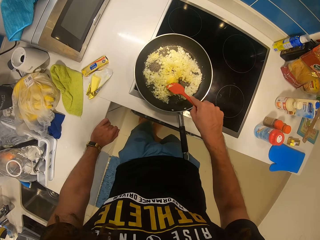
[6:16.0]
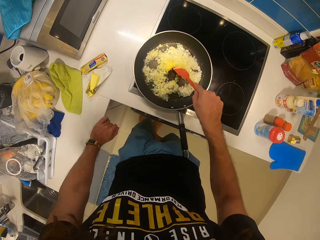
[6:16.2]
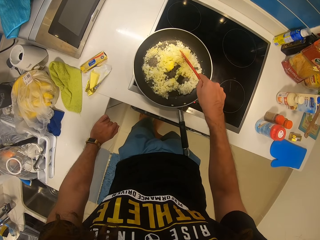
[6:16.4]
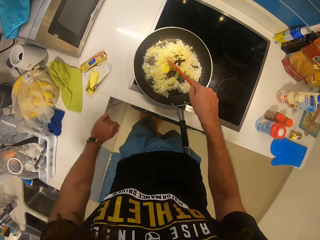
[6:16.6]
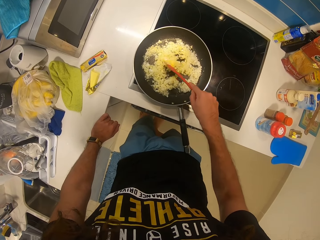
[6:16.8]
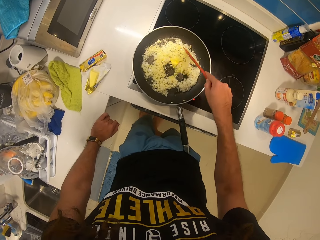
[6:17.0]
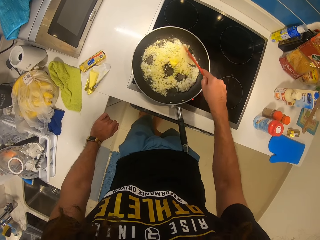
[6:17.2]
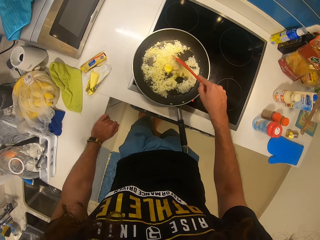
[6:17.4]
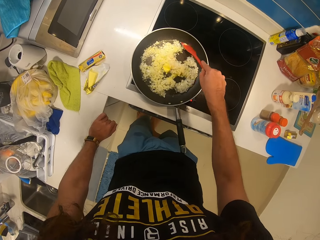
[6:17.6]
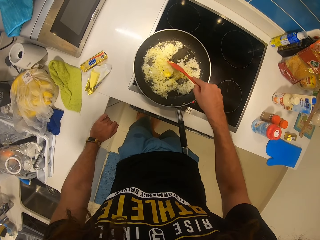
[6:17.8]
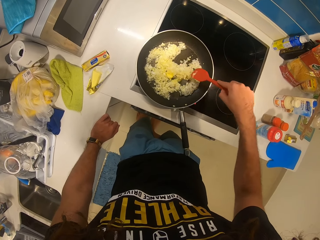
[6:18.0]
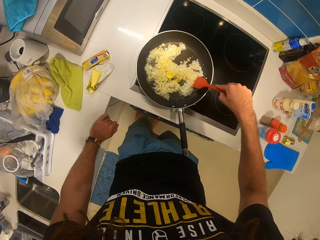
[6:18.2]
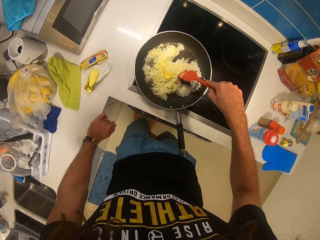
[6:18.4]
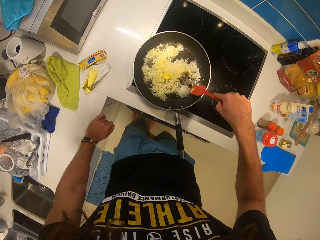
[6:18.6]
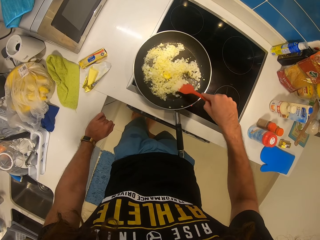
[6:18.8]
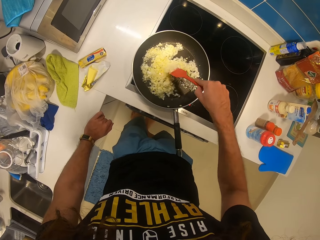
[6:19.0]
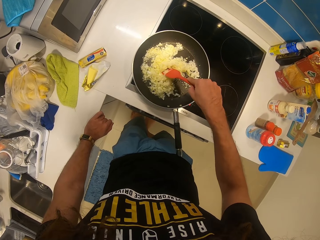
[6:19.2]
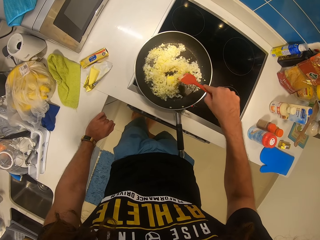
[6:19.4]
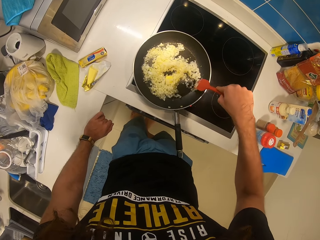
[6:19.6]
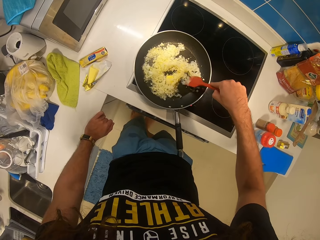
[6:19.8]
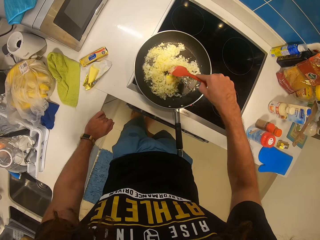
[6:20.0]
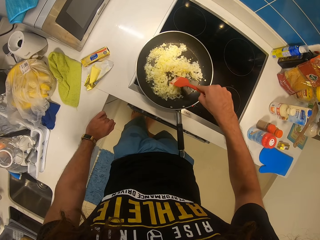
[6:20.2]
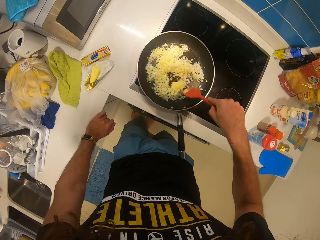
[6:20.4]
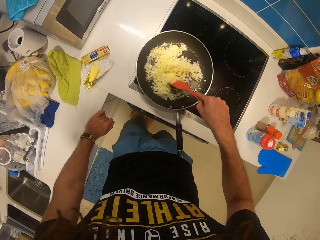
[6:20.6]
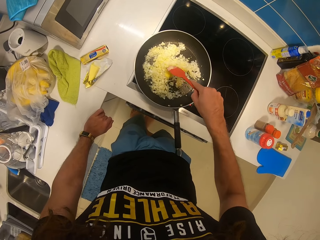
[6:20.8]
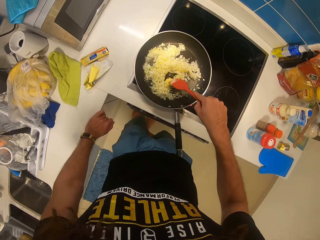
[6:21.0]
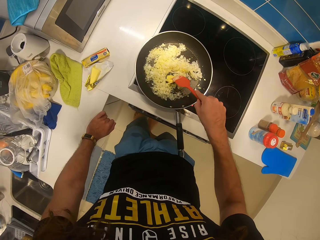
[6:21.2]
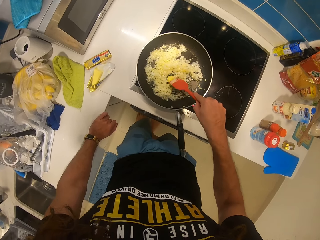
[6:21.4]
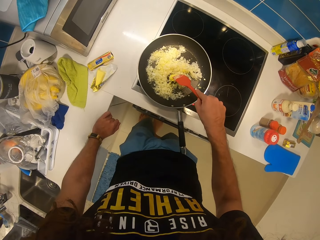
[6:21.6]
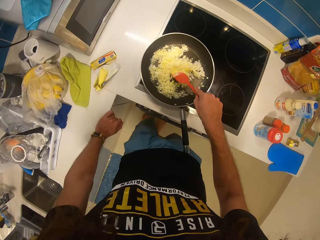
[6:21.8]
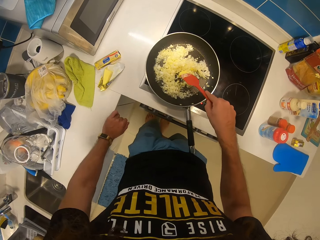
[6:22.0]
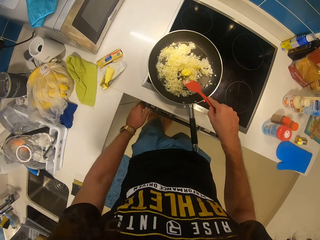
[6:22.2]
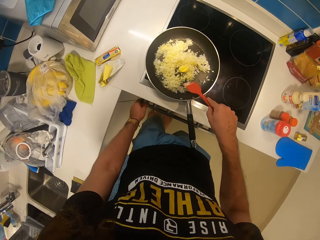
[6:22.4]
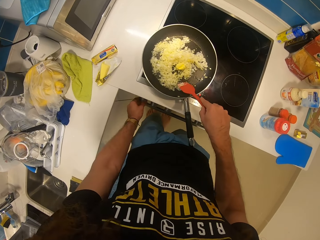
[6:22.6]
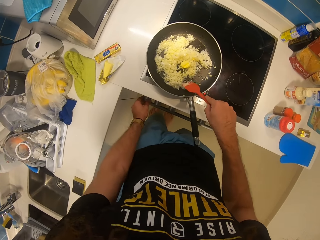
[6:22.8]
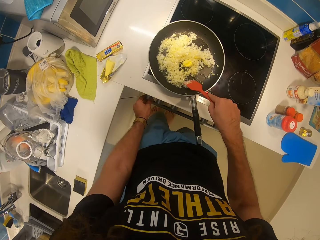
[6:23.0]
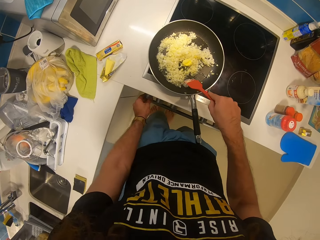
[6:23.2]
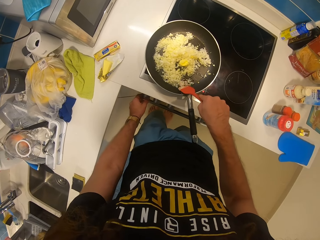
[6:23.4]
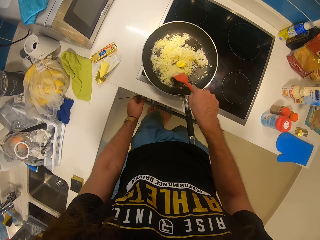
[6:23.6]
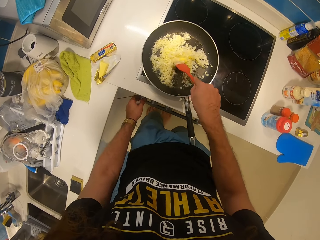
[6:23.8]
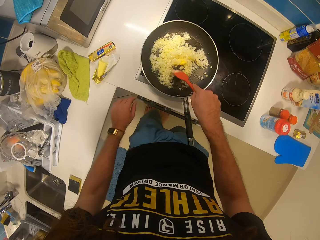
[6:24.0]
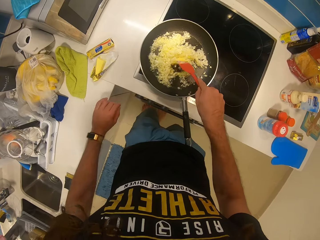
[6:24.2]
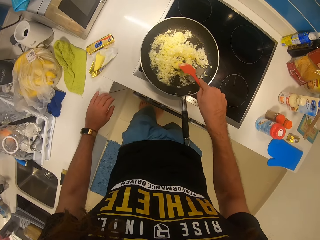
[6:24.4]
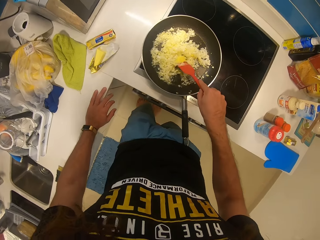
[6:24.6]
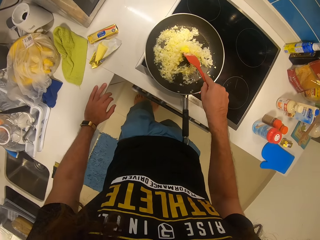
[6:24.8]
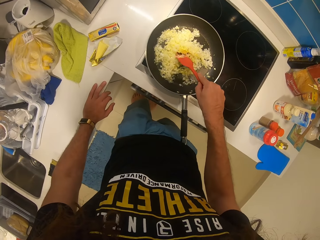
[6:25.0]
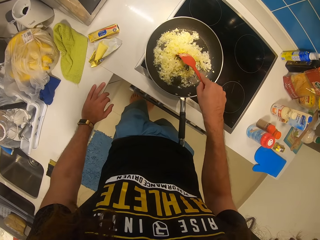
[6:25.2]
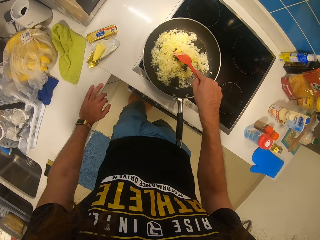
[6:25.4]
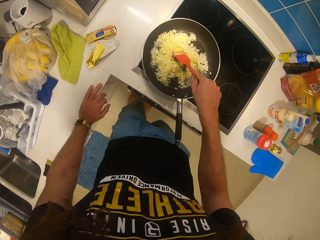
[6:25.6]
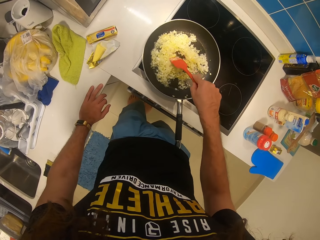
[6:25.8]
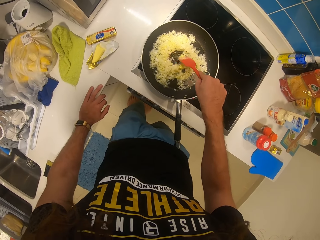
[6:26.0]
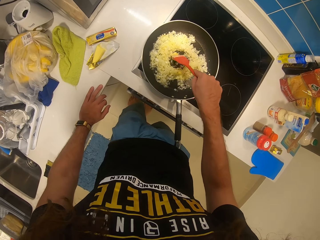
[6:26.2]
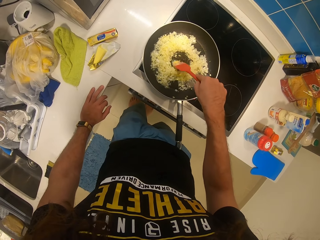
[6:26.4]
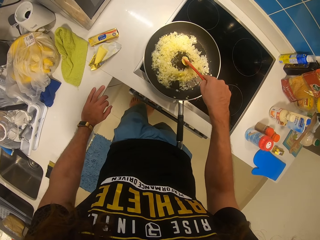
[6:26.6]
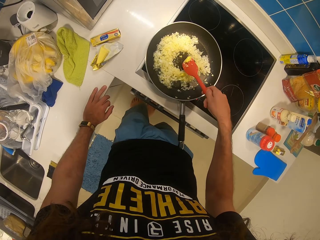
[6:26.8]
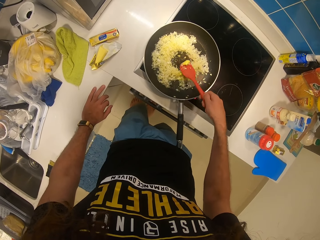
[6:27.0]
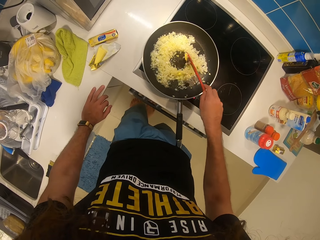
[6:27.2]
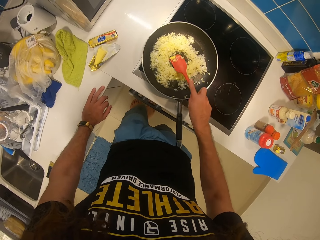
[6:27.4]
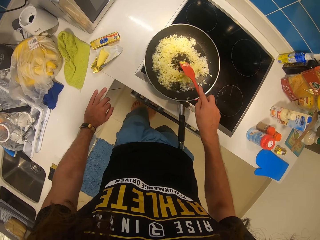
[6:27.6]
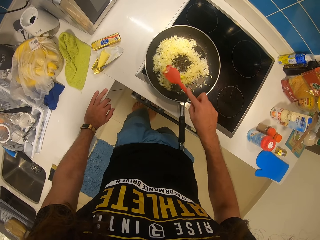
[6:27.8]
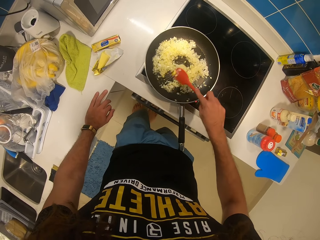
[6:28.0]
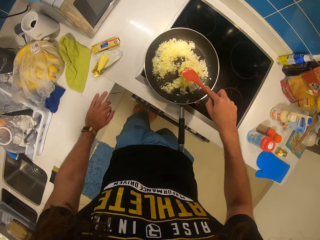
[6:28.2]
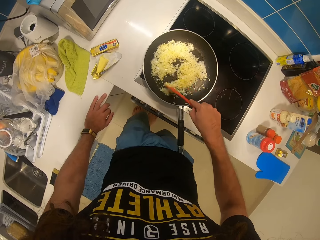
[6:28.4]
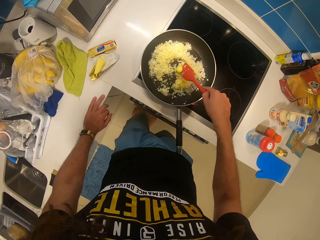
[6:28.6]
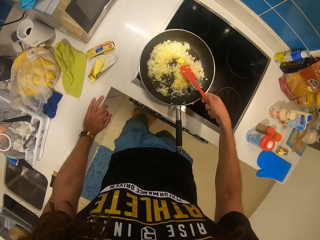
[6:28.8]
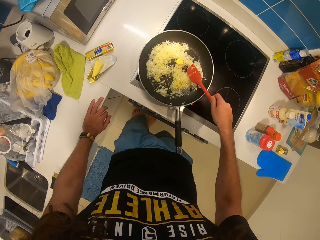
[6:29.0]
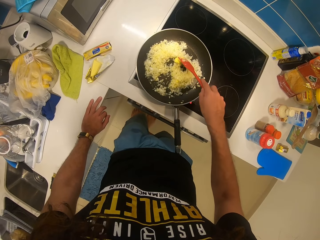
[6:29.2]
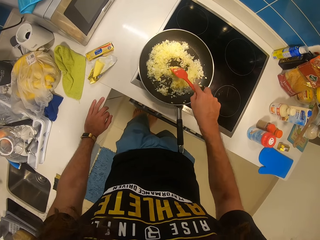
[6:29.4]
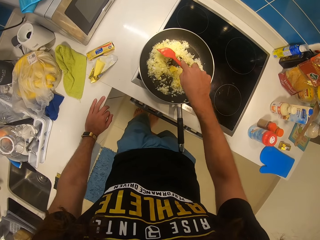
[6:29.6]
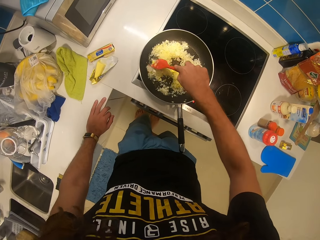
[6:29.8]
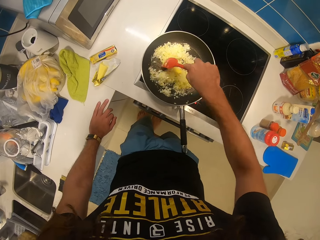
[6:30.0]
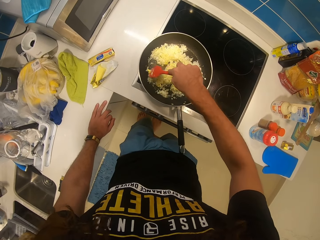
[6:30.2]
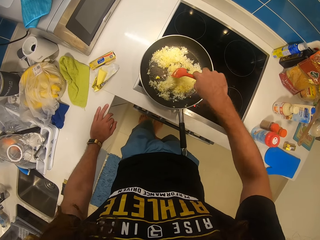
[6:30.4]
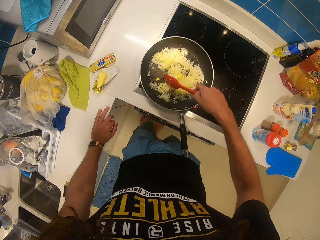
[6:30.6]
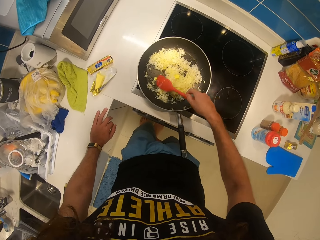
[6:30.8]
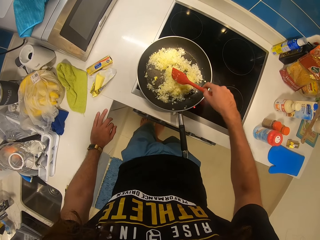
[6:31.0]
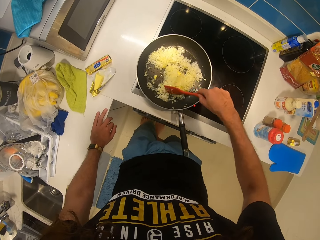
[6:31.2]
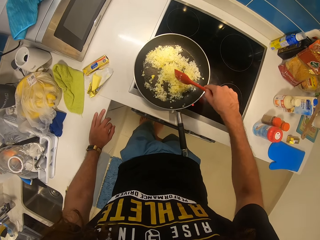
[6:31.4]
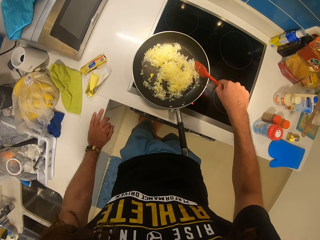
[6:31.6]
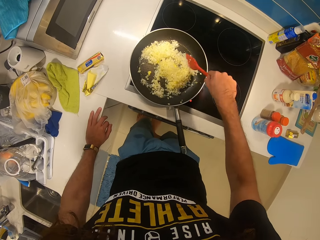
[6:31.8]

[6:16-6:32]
The camera wearer raises the left hand towards the stove. They switch the stove. They withdraw the left hand from the stove. They place the left hand on the countertop. They stir the food.

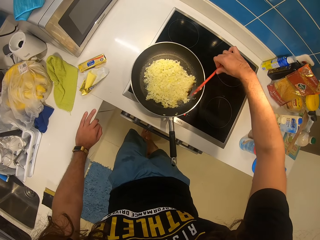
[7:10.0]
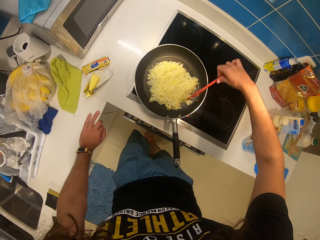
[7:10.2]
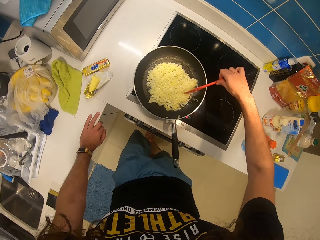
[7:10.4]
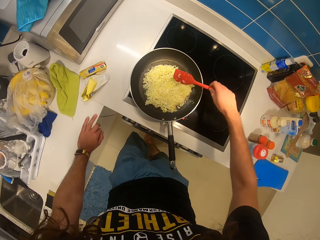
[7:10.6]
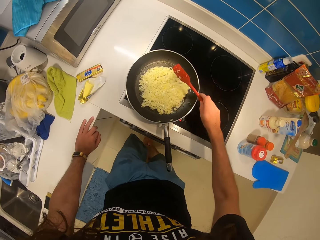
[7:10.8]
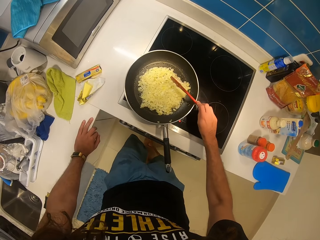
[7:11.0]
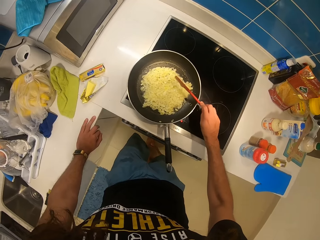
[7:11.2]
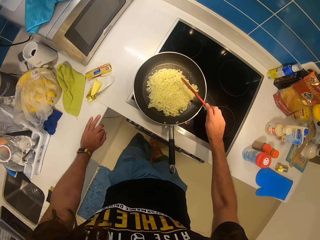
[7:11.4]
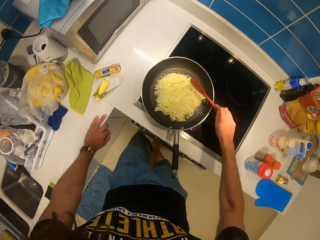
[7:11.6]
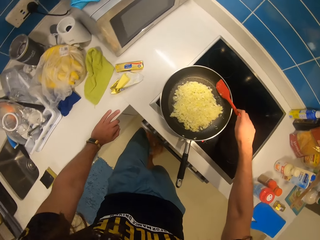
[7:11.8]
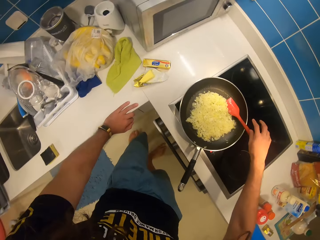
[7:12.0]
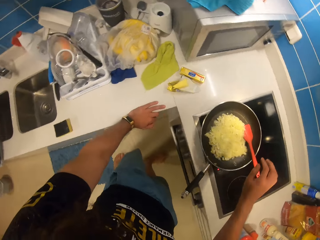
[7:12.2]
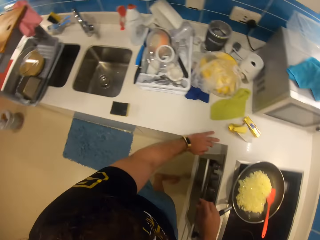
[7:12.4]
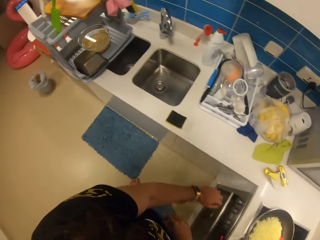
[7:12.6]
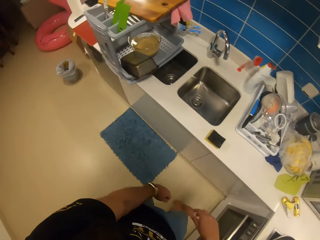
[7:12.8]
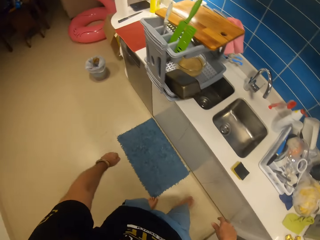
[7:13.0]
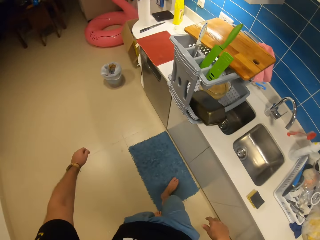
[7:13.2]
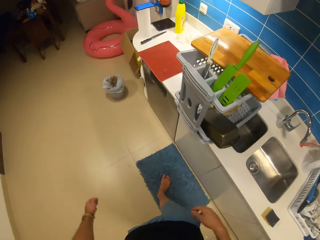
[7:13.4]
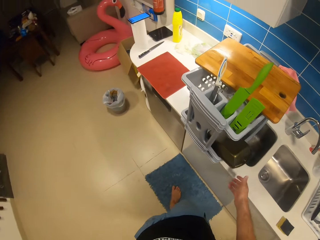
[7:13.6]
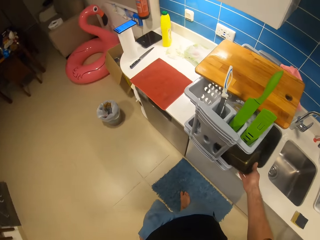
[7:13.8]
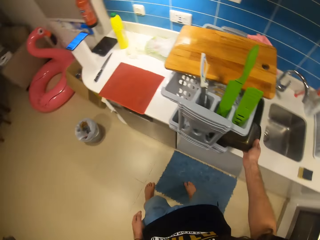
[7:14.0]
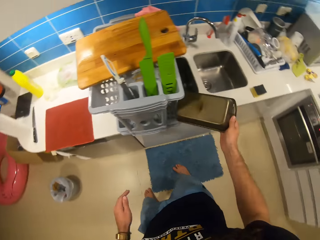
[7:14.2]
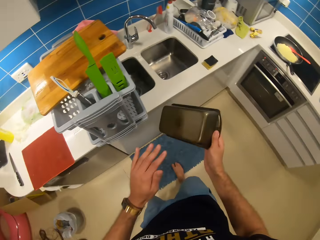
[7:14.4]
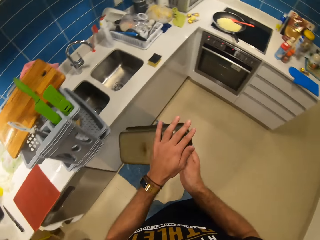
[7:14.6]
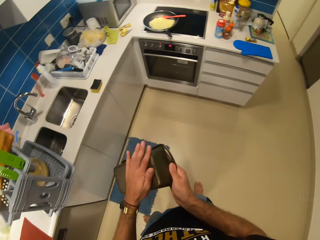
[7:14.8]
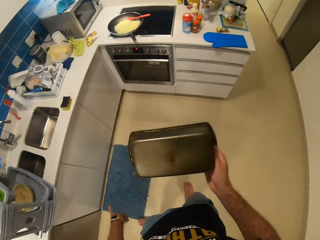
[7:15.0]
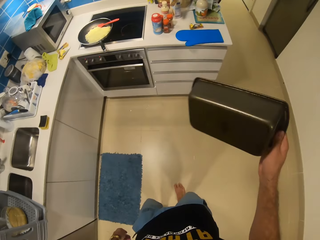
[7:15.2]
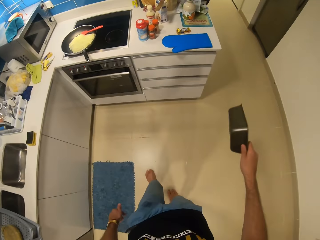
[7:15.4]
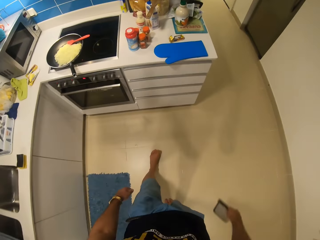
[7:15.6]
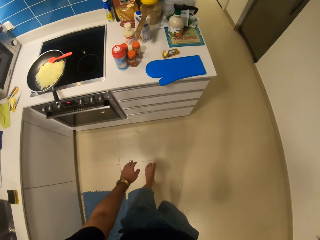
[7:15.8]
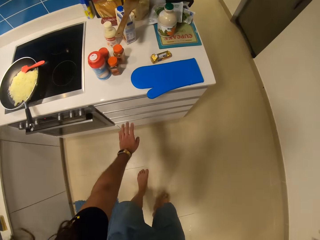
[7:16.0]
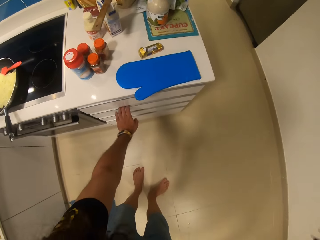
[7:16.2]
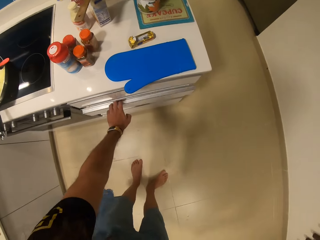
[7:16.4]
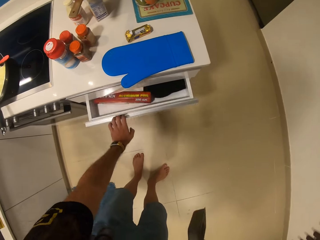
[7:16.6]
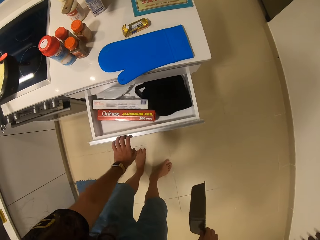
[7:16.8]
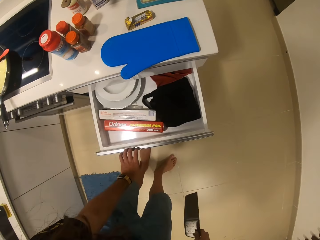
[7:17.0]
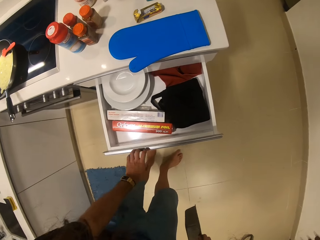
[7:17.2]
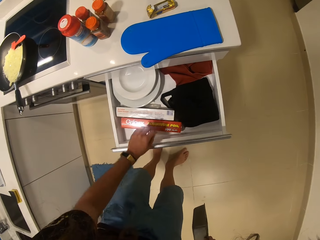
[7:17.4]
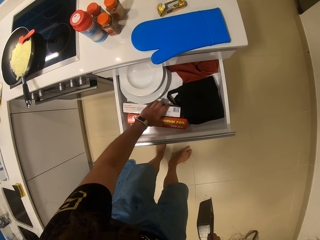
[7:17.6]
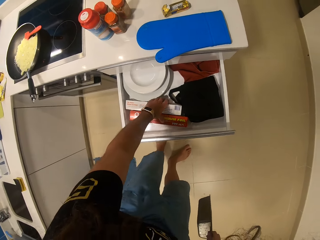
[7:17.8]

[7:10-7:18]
The camera wearer taps the cooking spoon. He withdraws the hand from the cooking spoon. He turns towards the cutlery holder. He drops the spatula in the frying pan. He picks the pastry pan or bread container from the plate rack with the right hand. He grabs the bread container with two hands. He wipes the pastry pan with his left hand. He raises the hand towards the cabinet. He opens the drawer with the left hand.
